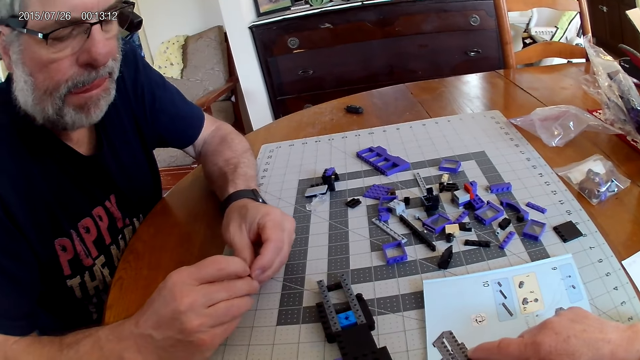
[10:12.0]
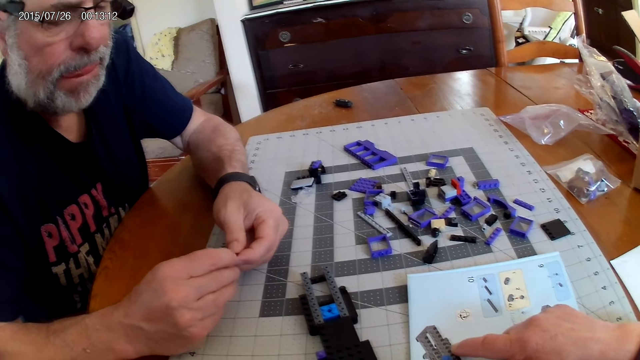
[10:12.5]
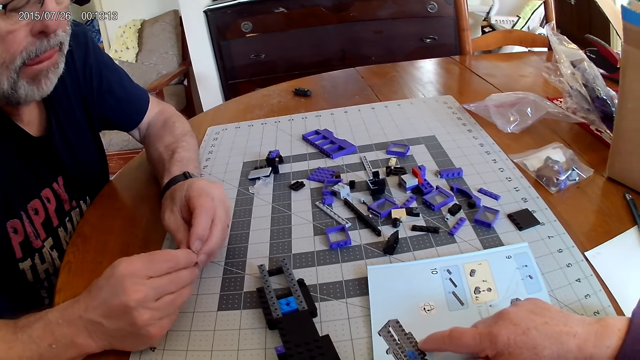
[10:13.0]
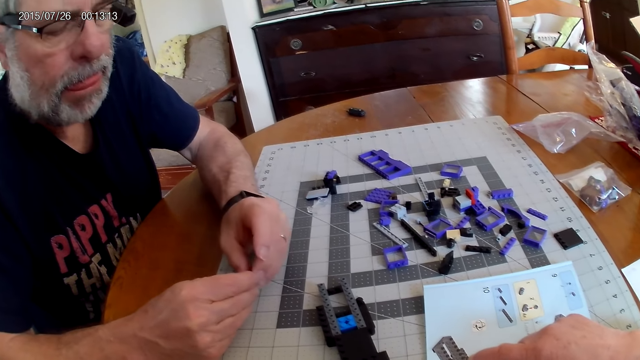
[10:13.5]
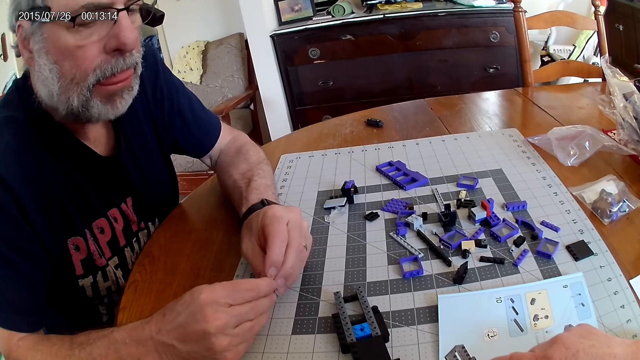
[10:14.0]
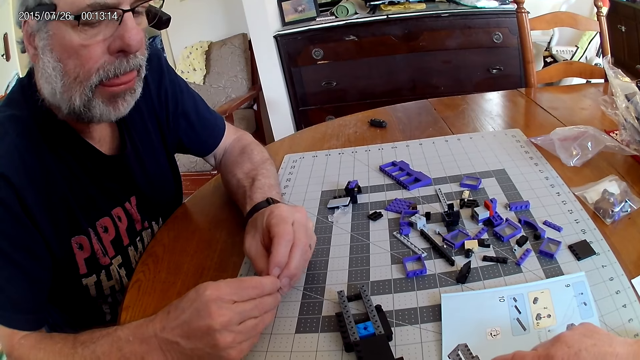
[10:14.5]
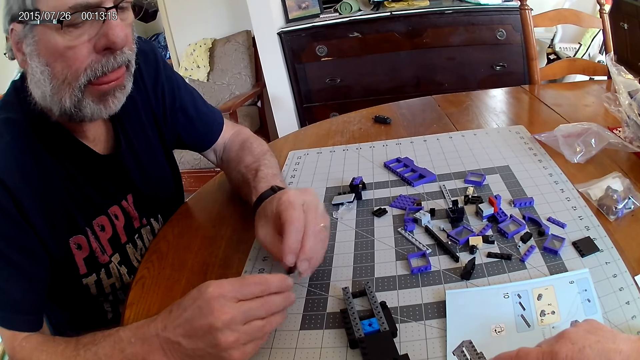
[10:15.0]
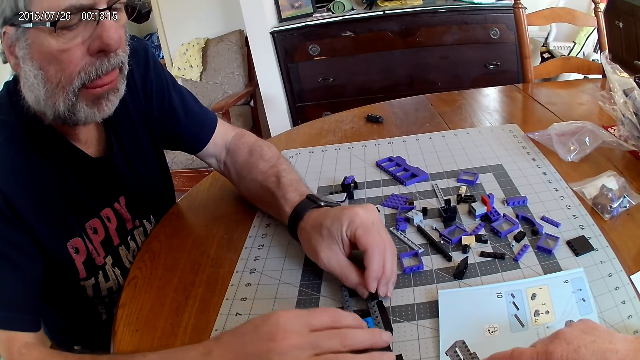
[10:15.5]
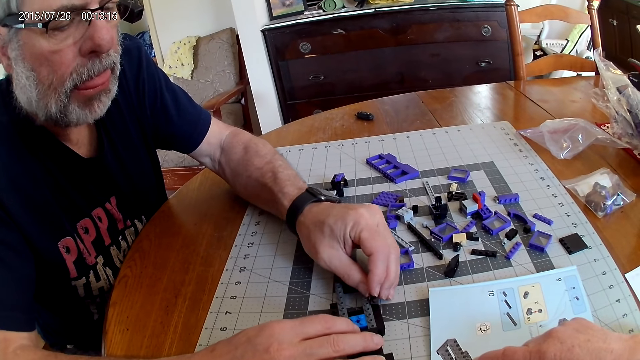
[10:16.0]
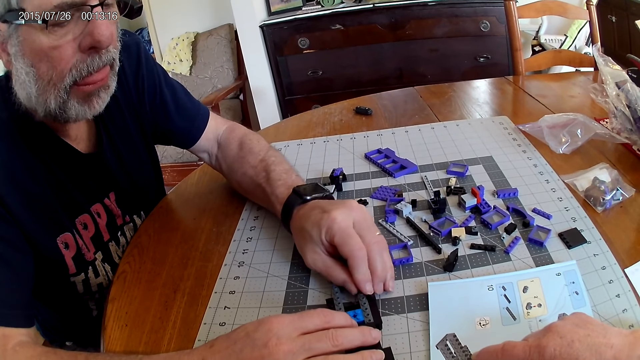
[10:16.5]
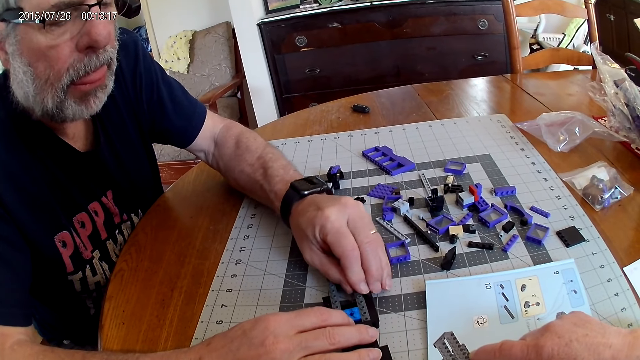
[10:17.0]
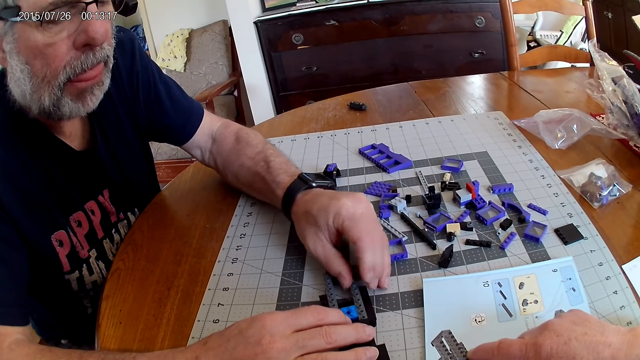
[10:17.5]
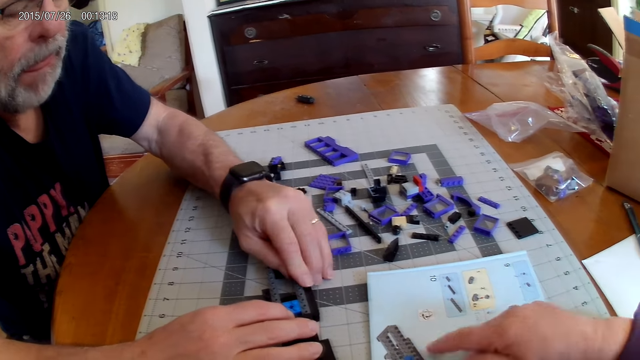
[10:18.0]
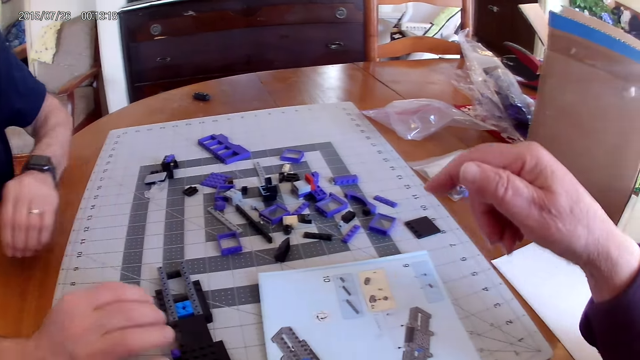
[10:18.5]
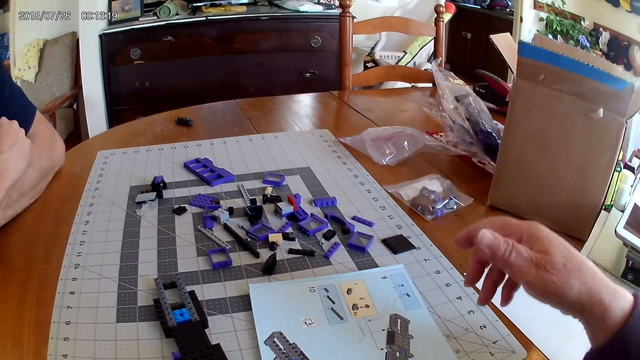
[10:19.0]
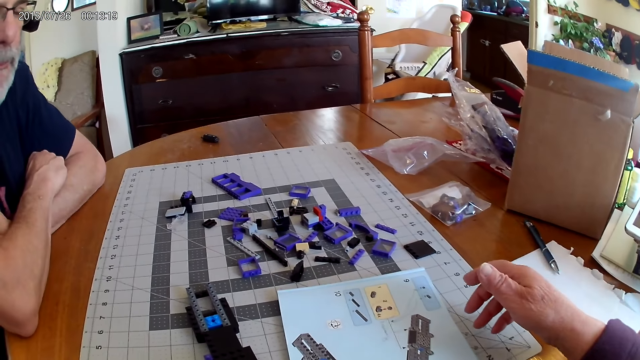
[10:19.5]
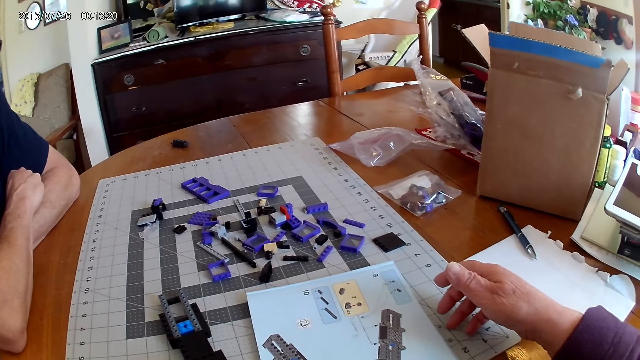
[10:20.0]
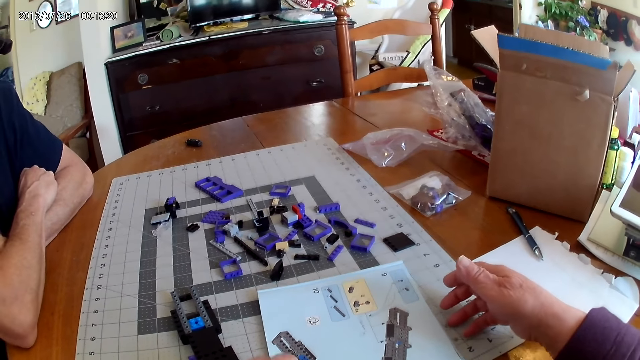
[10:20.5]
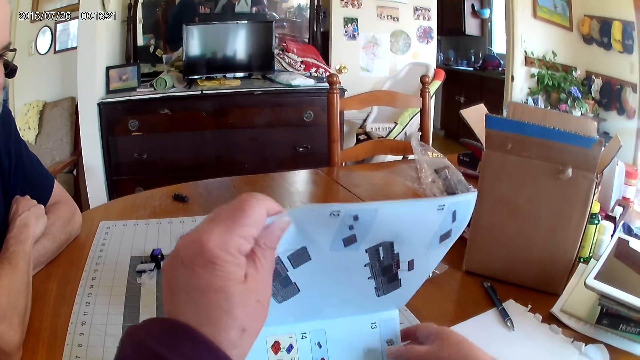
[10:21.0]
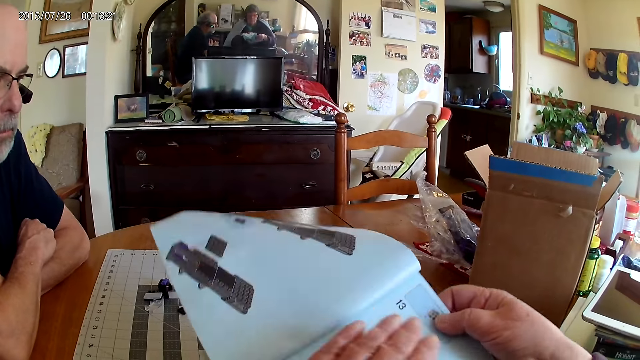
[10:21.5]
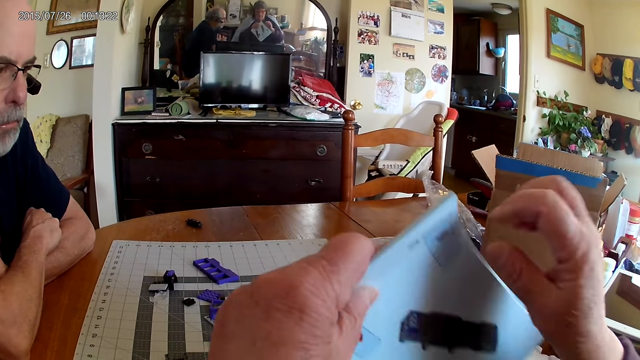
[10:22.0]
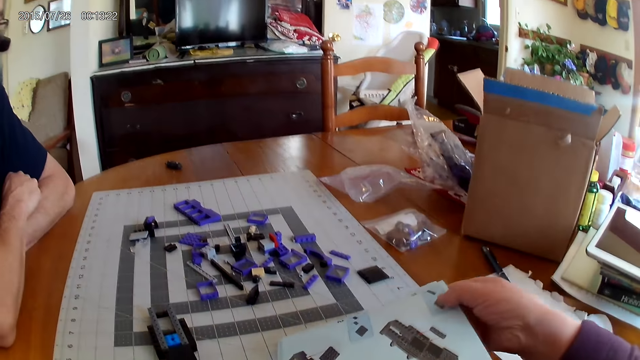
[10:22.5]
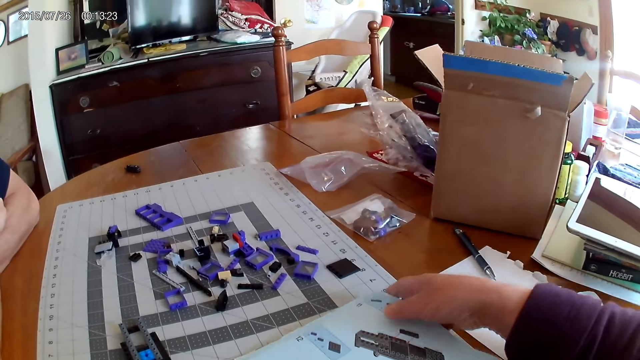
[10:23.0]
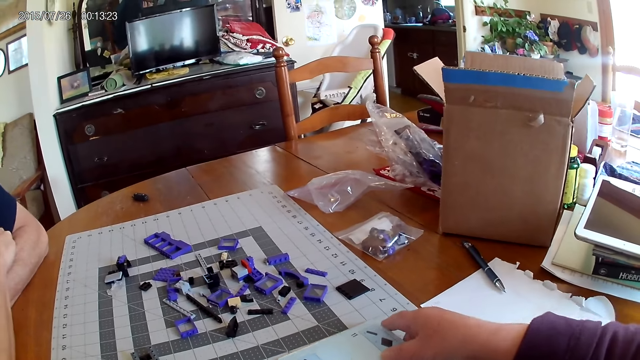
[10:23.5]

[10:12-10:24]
A man fixes the plastic block piece on the plastic model. The camera wearer picks up a catalogue and opens the next page.

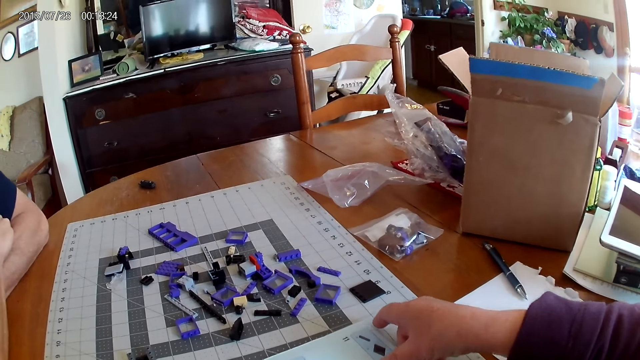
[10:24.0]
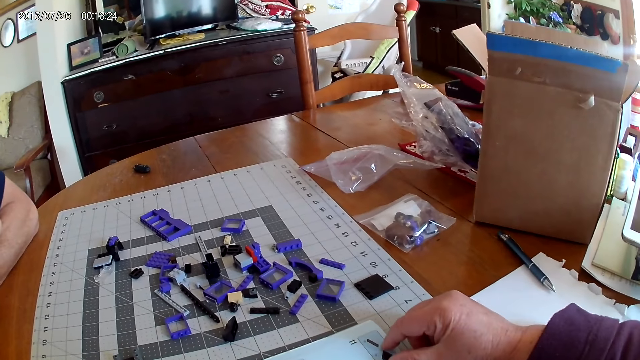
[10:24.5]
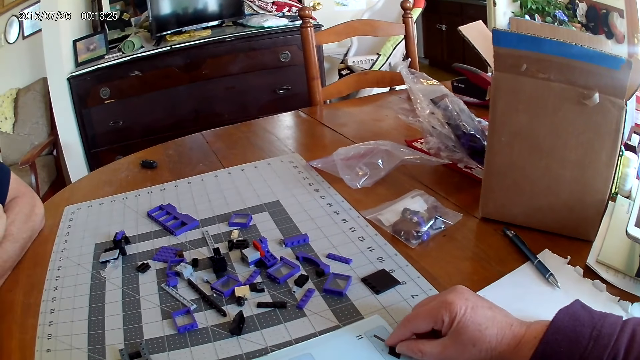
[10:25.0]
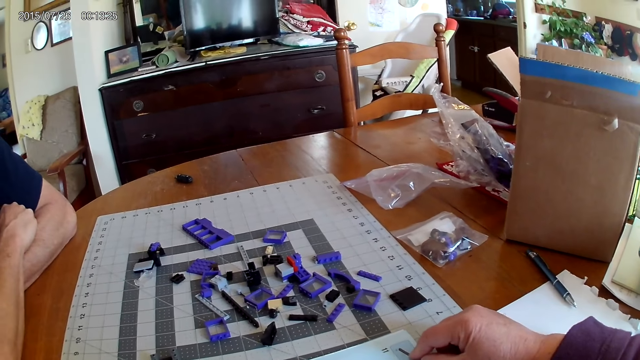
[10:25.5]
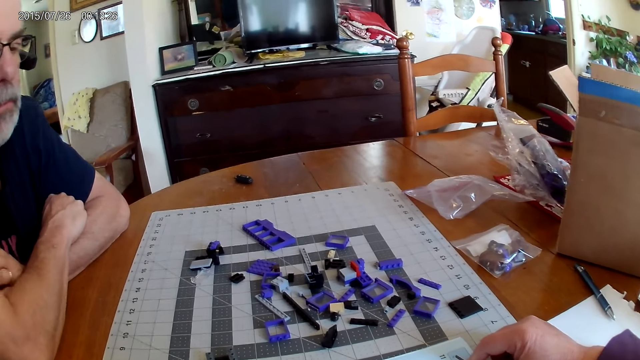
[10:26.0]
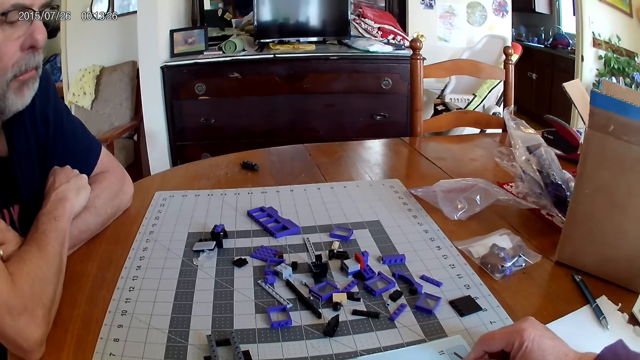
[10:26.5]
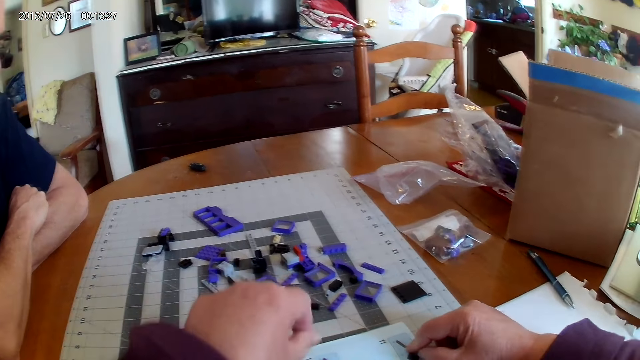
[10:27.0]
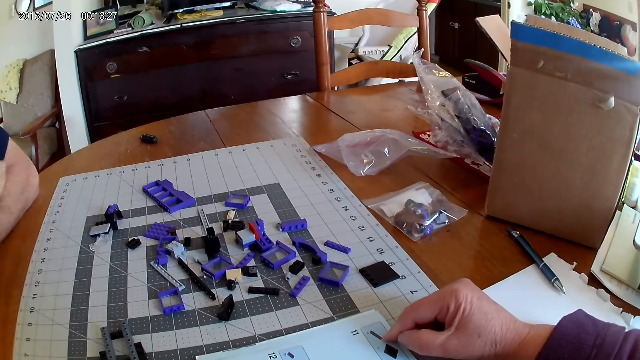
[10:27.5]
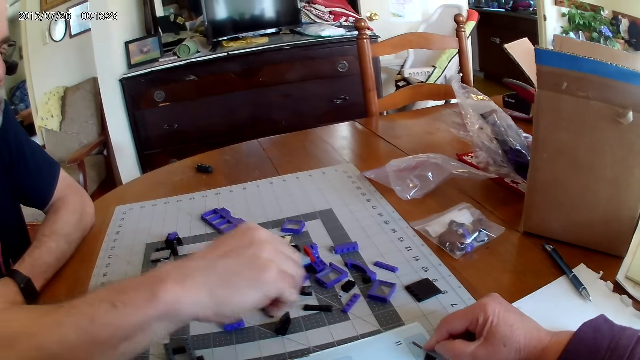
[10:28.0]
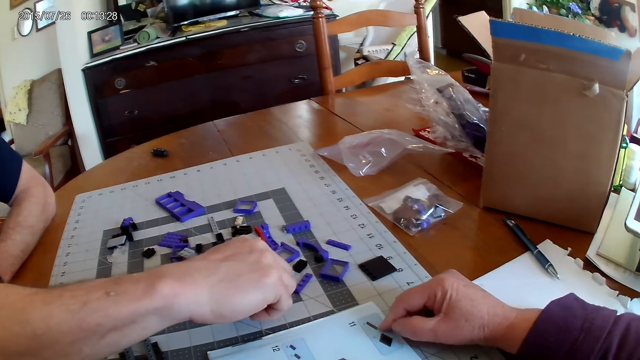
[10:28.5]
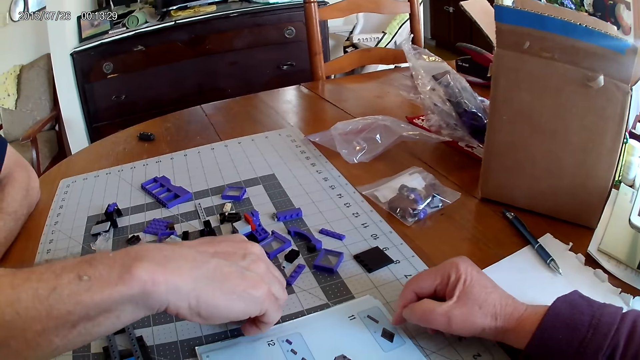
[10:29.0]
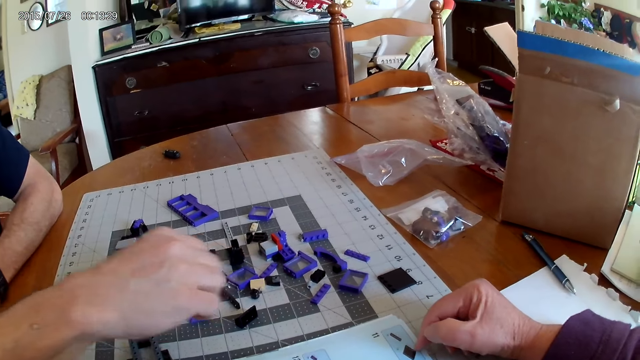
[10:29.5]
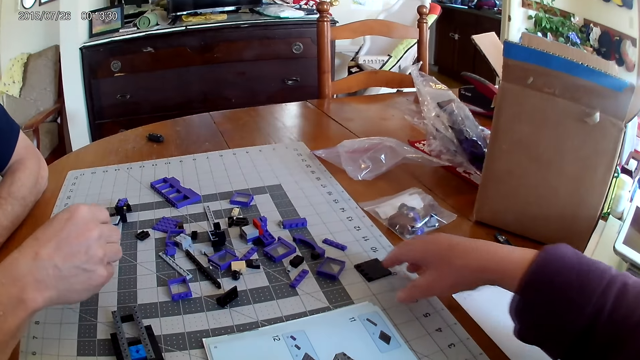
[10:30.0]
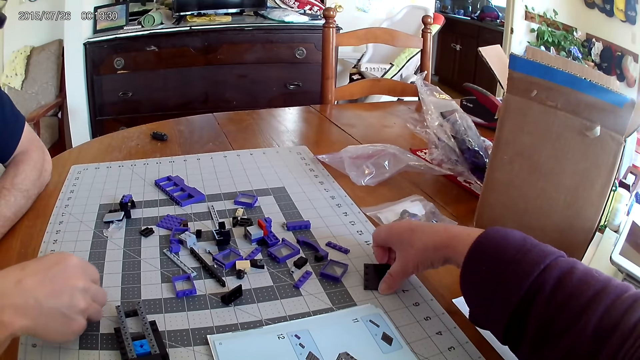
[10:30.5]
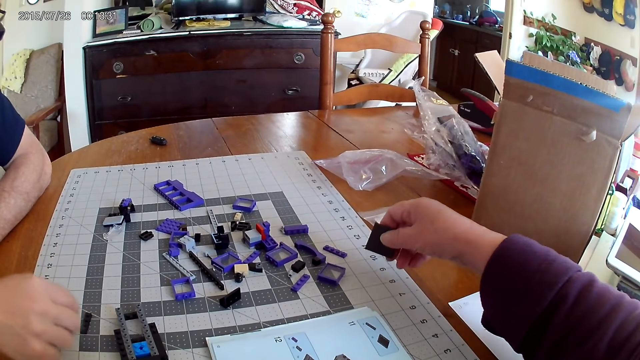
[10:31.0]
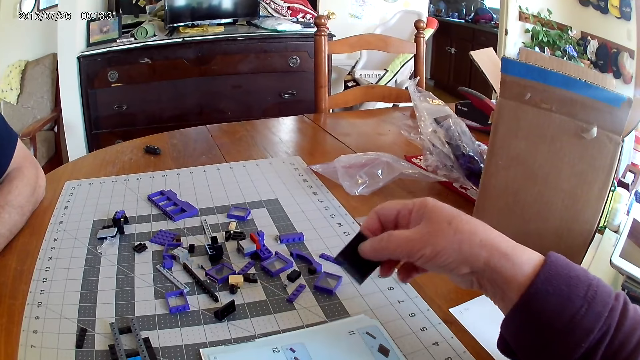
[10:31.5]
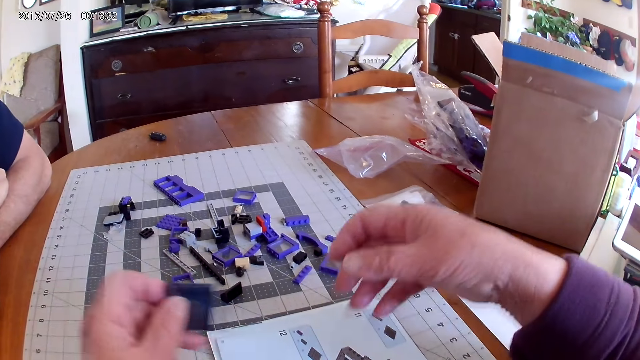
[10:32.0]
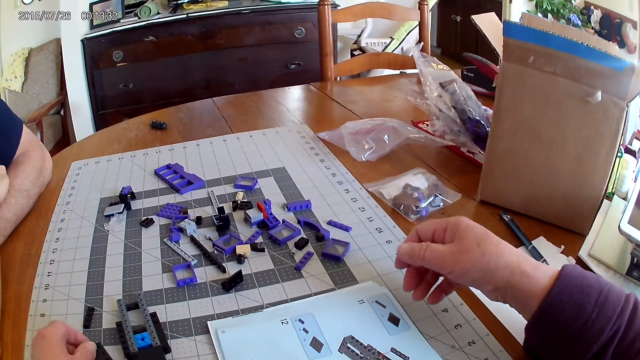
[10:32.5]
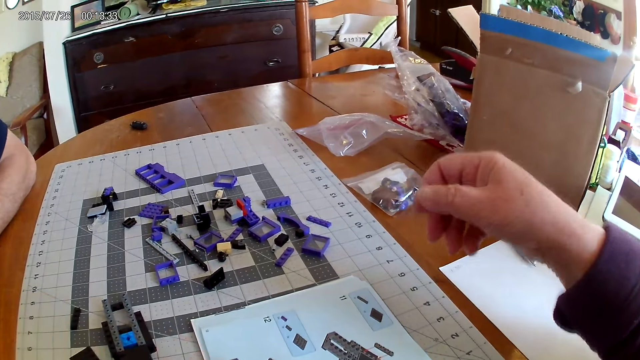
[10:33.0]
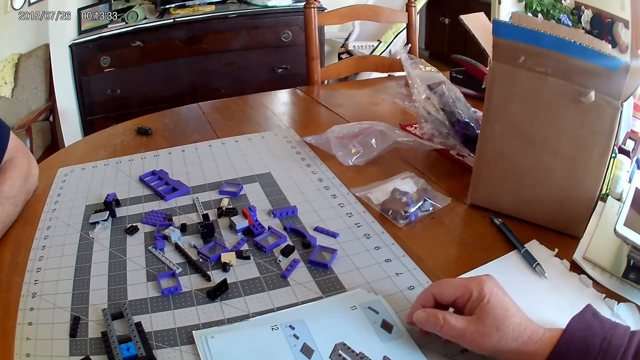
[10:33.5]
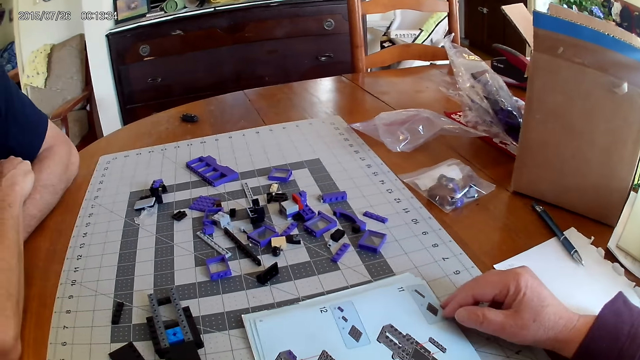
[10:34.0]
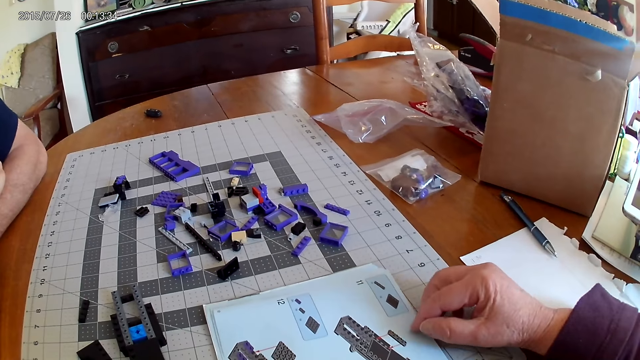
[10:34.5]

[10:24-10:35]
The camera wearer talks to a man. The man picks up a plastic block model. The camera wearer picks up the plastic block piece.
